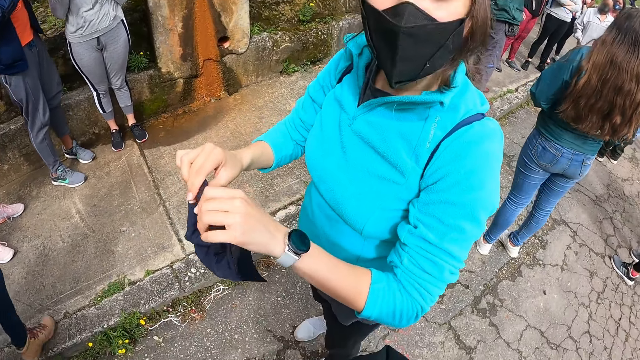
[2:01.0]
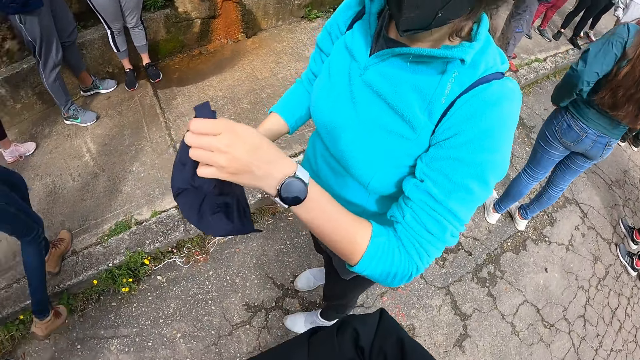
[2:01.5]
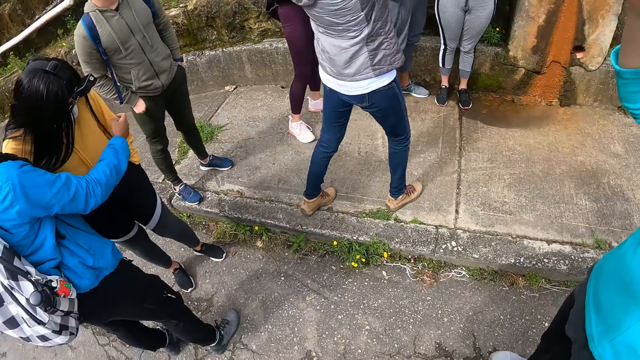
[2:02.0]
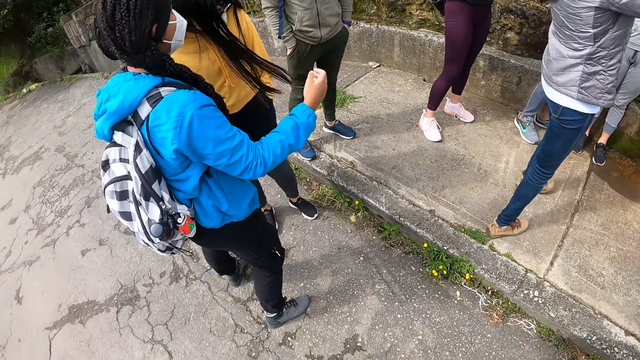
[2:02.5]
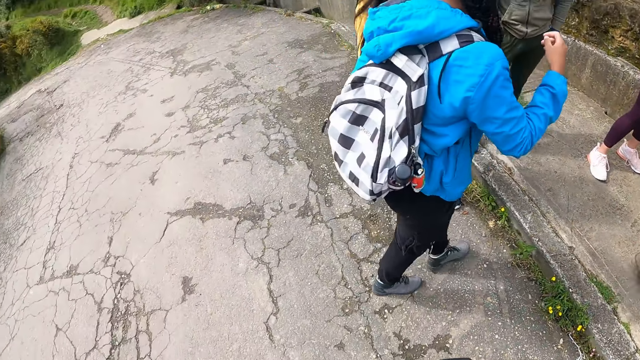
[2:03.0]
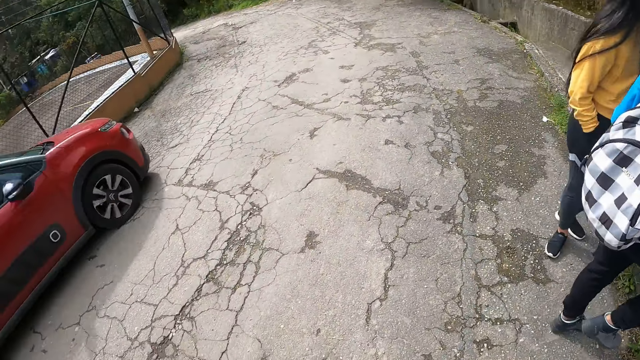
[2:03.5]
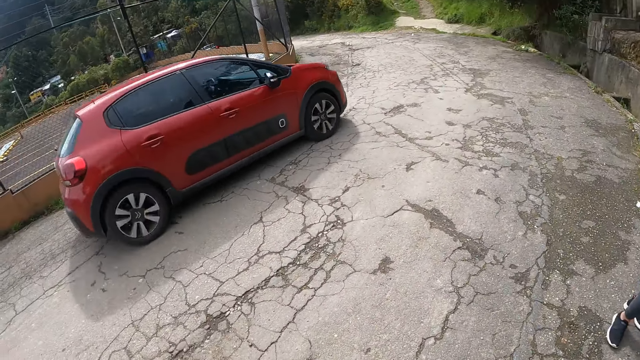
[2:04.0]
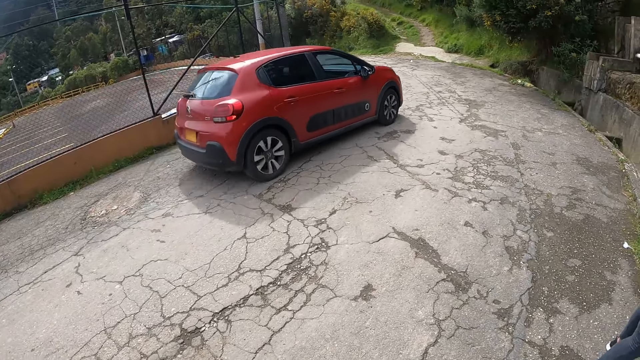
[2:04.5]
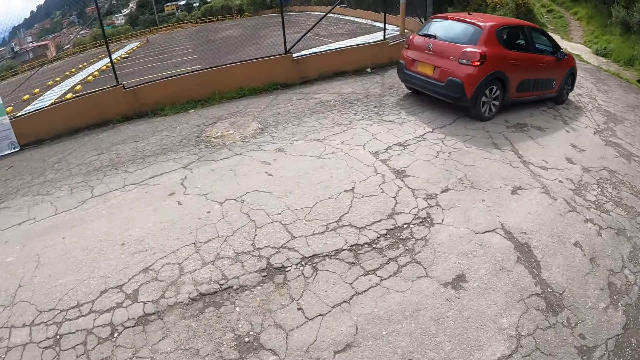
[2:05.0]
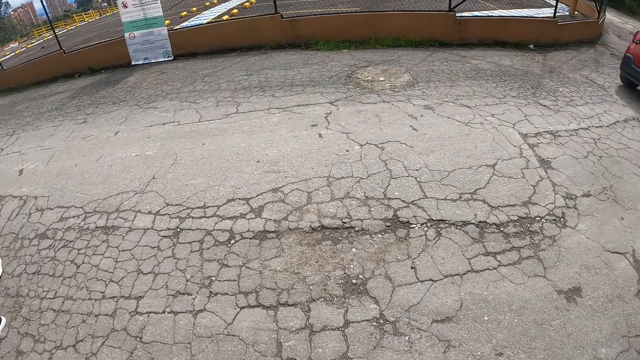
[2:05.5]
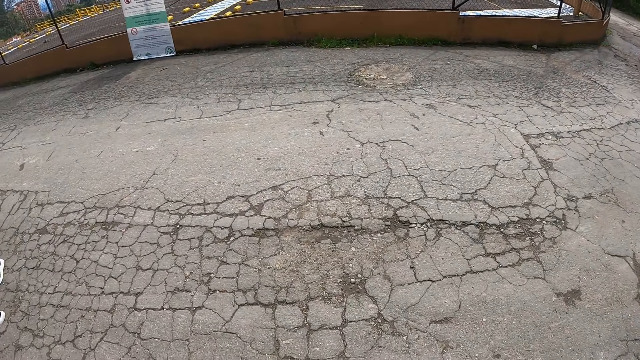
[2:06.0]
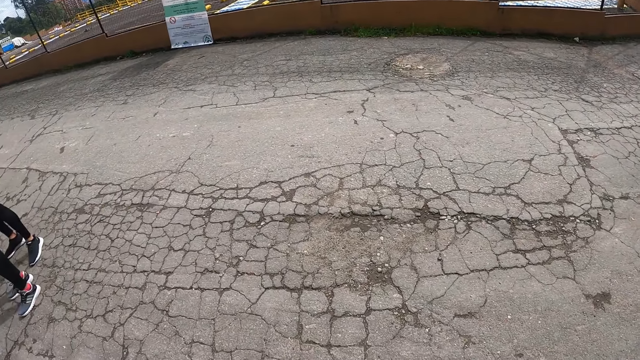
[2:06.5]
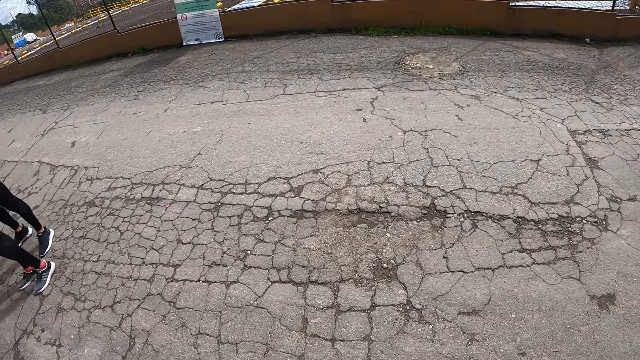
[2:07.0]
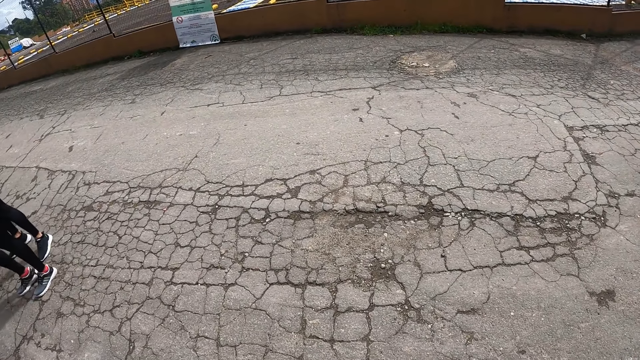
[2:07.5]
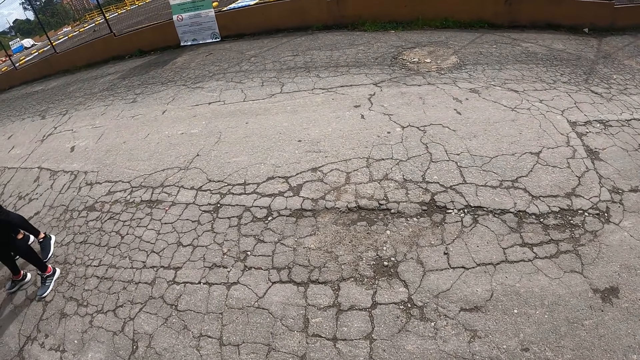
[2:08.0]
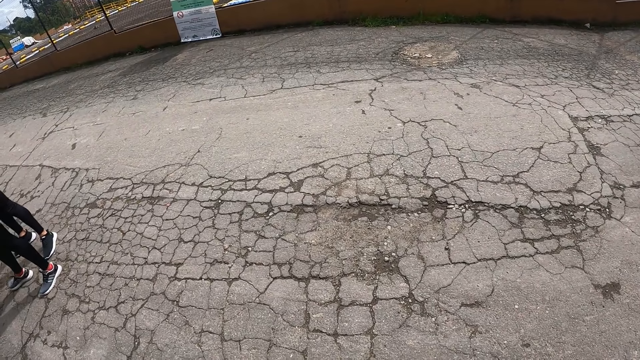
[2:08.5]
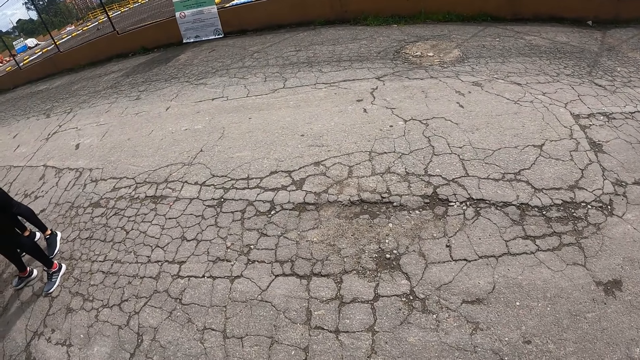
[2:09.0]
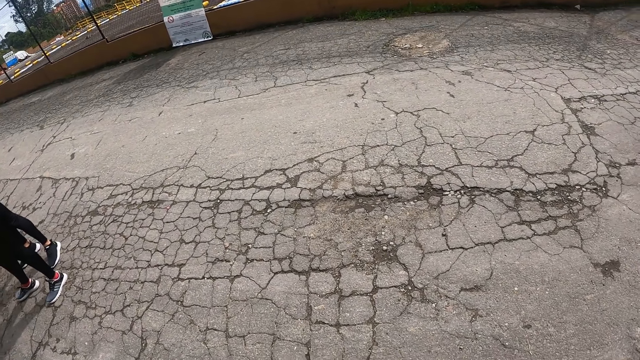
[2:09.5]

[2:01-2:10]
A woman interacts with another woman. A third woman places the cap on her head with both hands. A red car drives past the camera wearer.

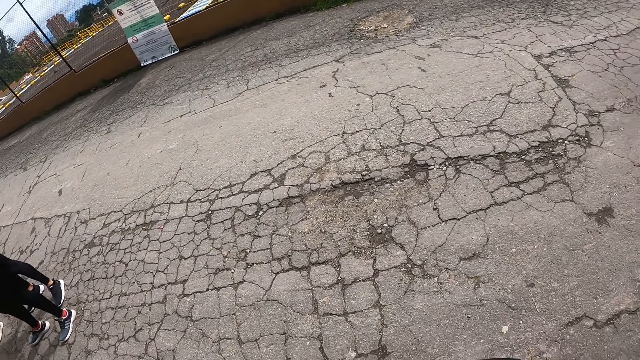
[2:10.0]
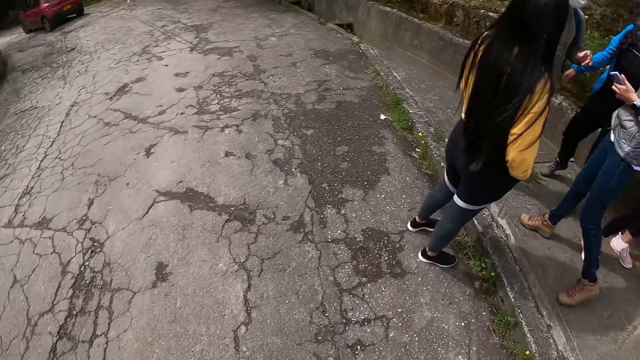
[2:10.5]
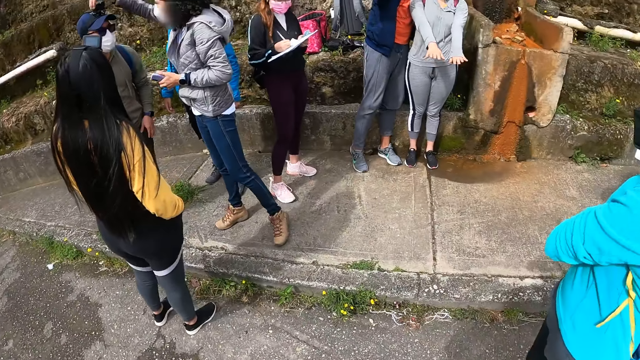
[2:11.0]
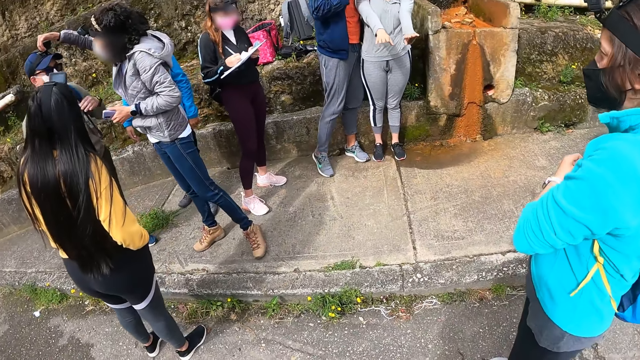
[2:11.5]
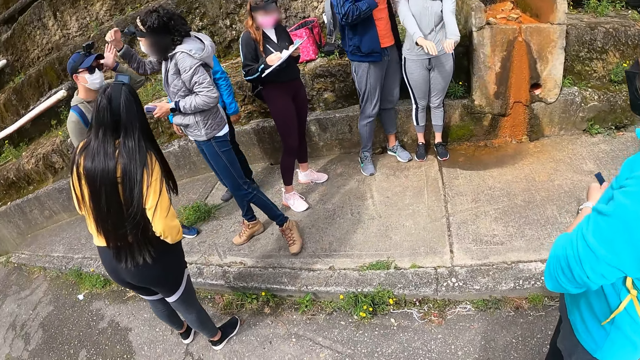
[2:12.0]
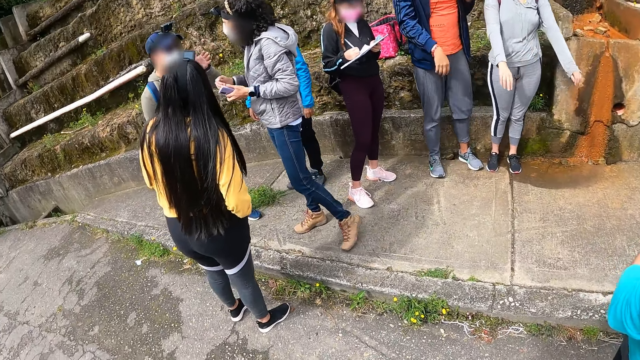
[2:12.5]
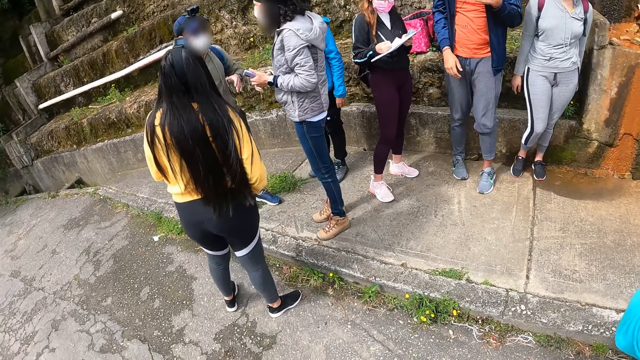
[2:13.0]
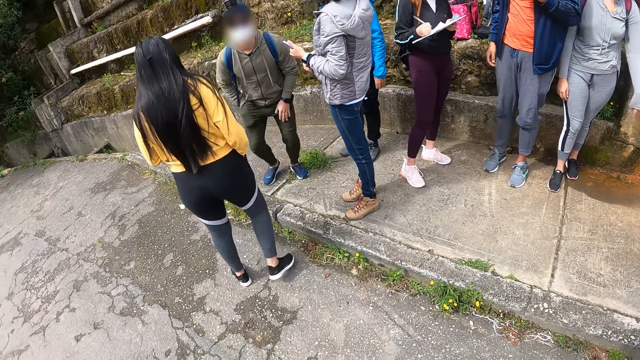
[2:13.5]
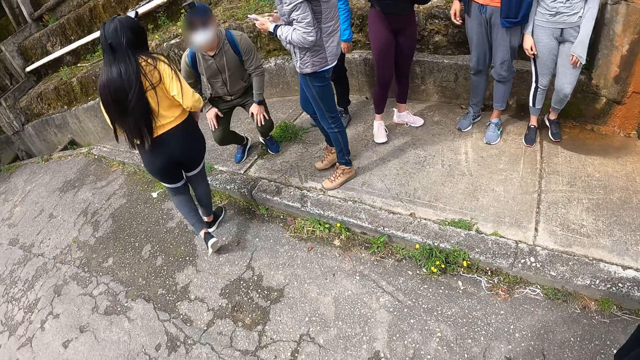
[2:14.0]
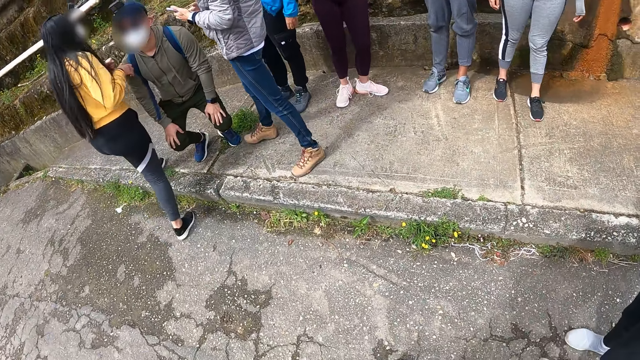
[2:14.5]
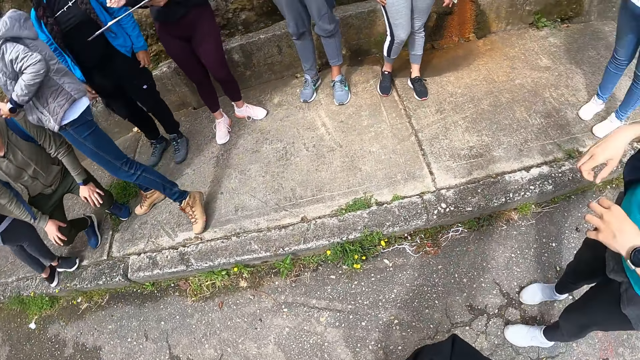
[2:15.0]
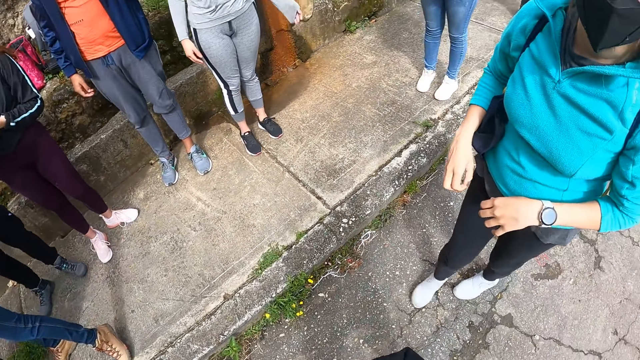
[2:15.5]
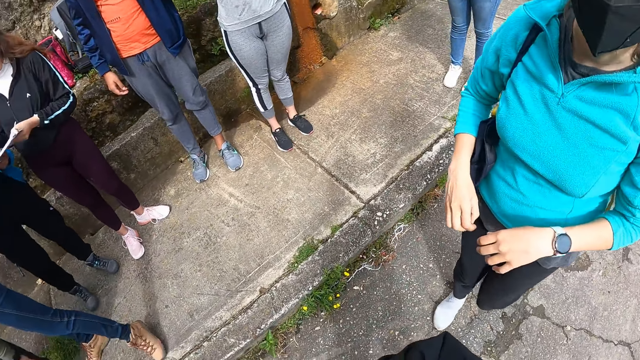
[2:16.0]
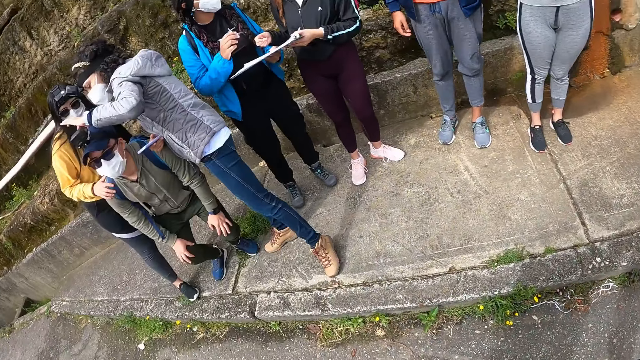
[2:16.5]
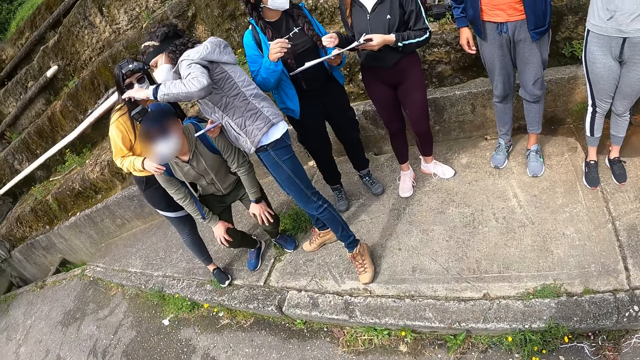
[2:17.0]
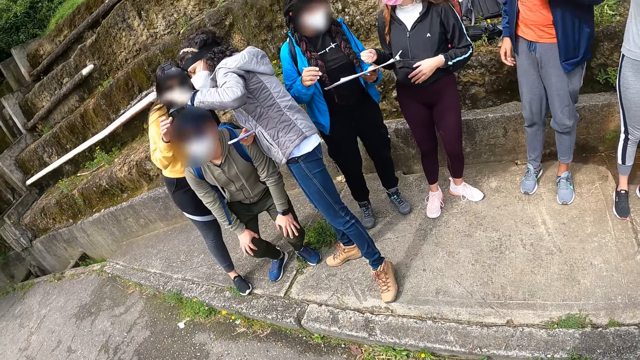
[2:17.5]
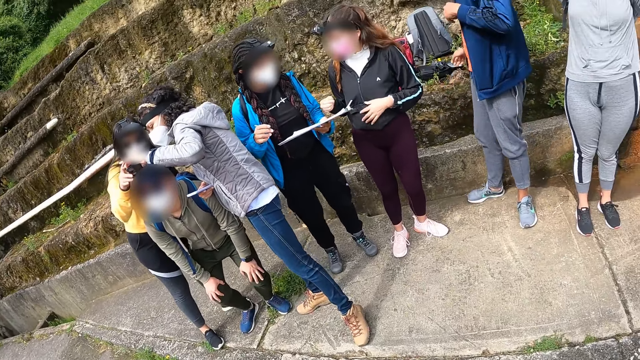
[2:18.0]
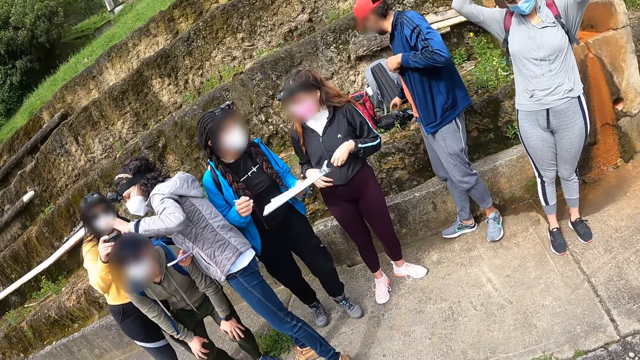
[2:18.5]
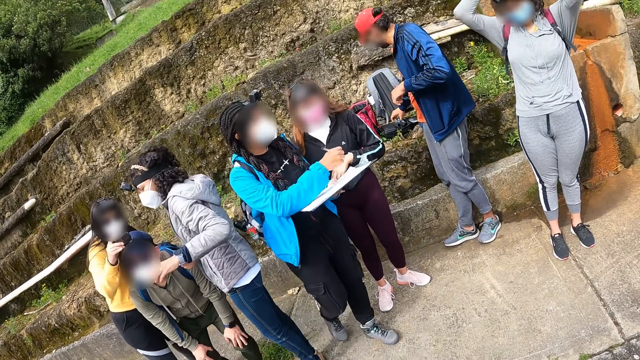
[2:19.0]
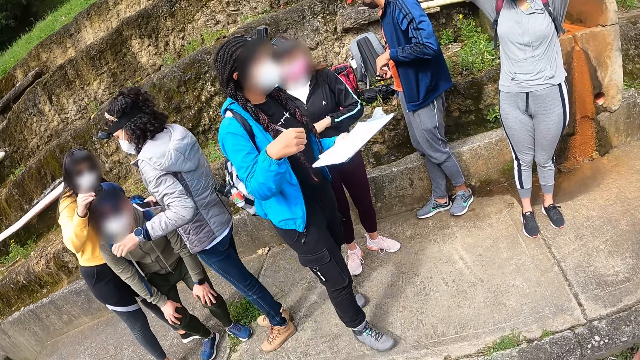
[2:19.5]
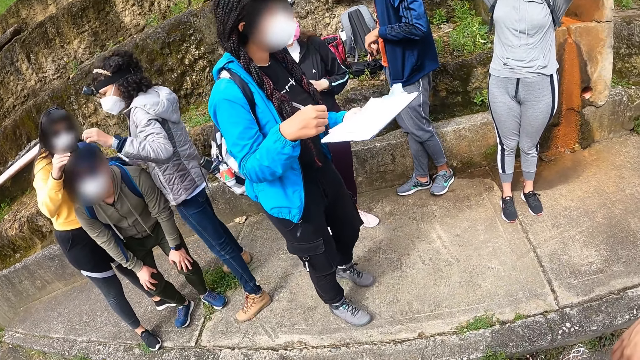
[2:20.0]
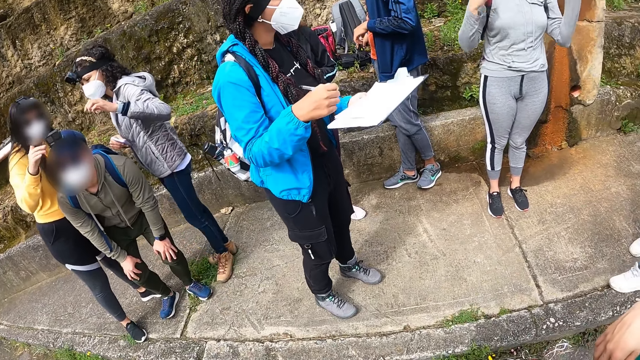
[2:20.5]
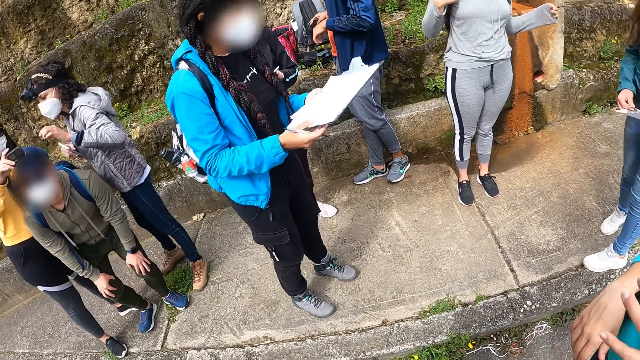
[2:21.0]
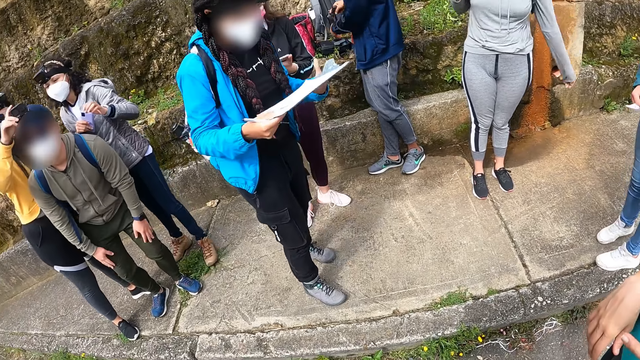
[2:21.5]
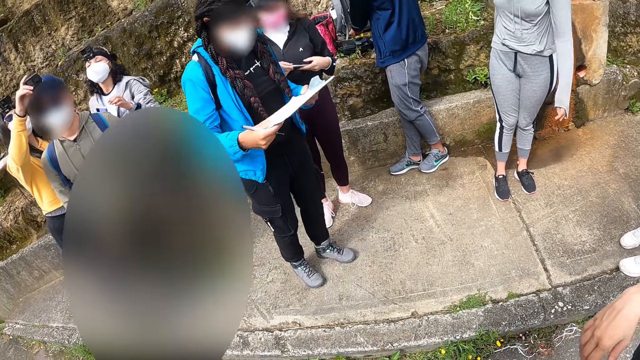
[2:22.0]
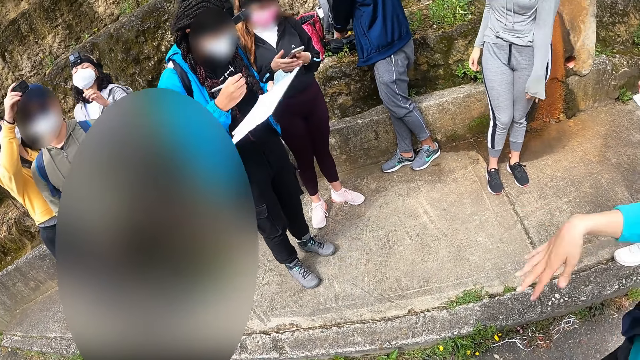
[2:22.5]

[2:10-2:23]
A man interacts with a woman. Another woman adjusts the camera on the head of another man with her right hand. A third woman adjusts the bag strap on her right shoulder with both hands. The other man adjusts his camera on his head with his left hand, bends his knees, places his right hand from inside his trouser pocket on his knee and places his left hand on his knee. A fourth woman and the second woman interact with the other man. A fifth woman passes the board to a sixth woman with her left hand. The fifth woman passes the pen to the sixth woman with her right hand. The second woman operates the camera on the head of the other man with her left hand. The fourth woman operates the camera on the head of the other man with her right hand. The first man picks up a battery case and a camera from the top of the pavement with his right hand. The third woman scratches her right hand with her left hand. The first woman adjusts a strap of her backpack with her right hand. The fifth woman operates a phone with both hands. The sixth woman adjusts the board in her left hand with both hands.
